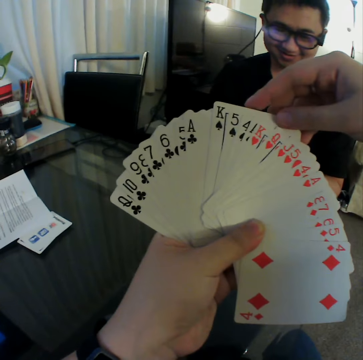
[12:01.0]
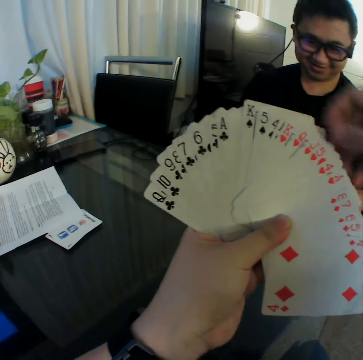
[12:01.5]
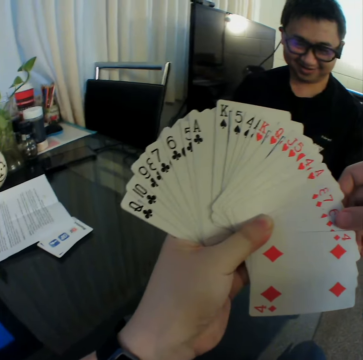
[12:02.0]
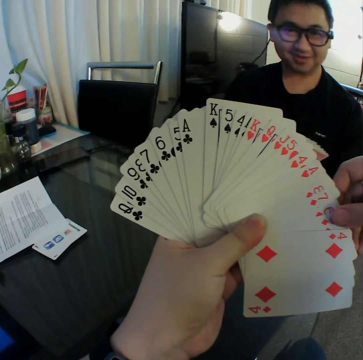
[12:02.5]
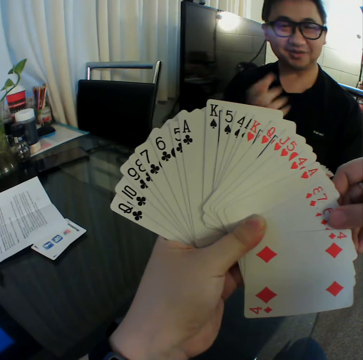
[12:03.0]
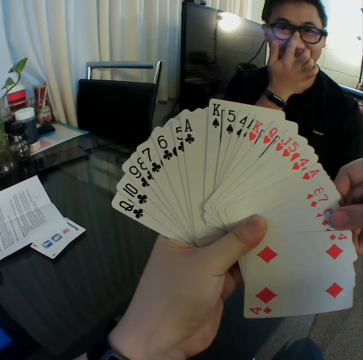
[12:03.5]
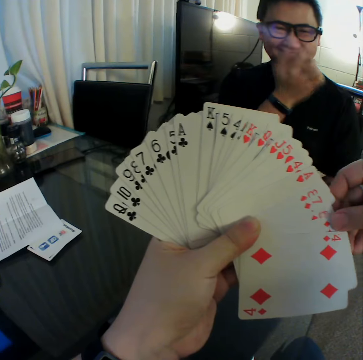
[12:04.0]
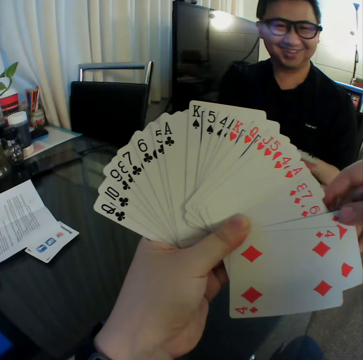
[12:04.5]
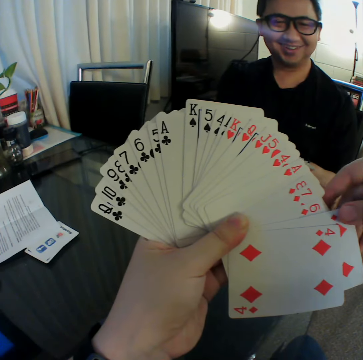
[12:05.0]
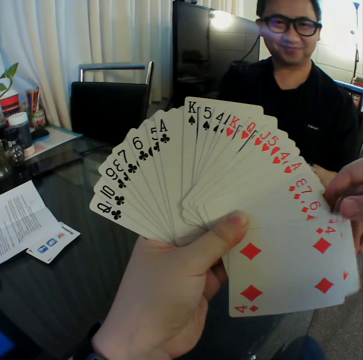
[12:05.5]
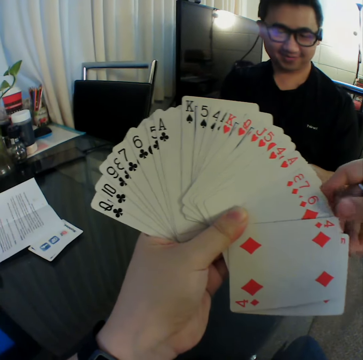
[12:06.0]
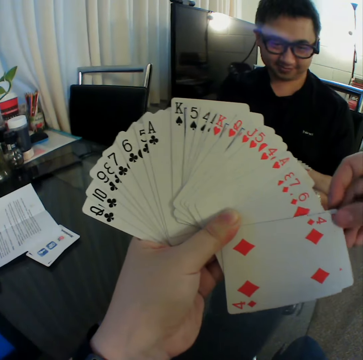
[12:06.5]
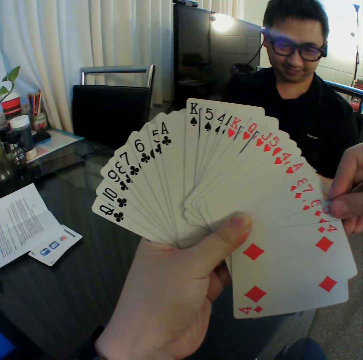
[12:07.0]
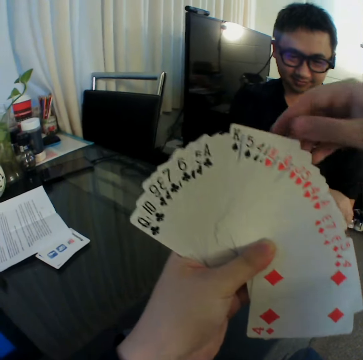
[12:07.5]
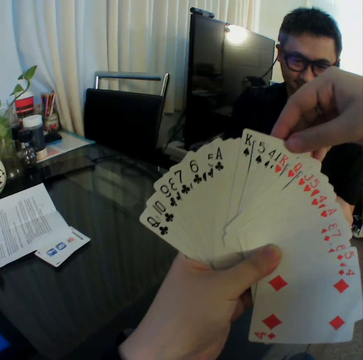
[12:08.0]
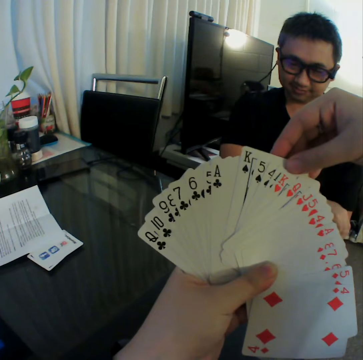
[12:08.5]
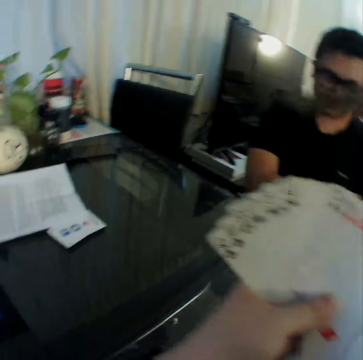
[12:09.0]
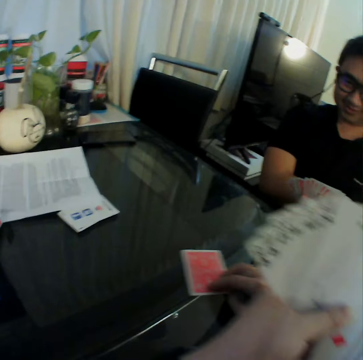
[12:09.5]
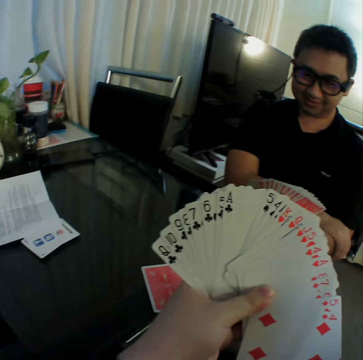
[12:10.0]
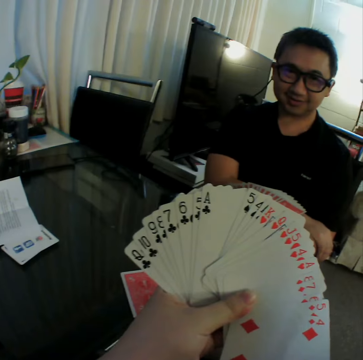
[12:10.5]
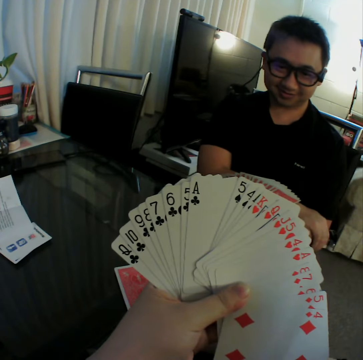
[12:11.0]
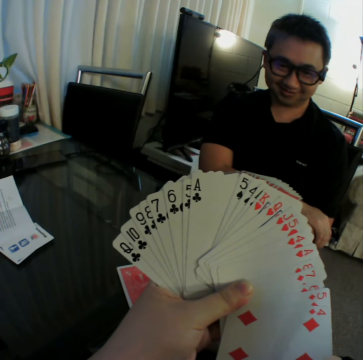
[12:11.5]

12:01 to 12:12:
The camera wearer moves the right hand, holds the playing cards and looks at the playing cards. He converses with a man. He pulls a playing card. He pushes back the playing card. He converses with the man. He moves the playing card. He looks at the playing cards. He moves the right hand, holds the playing cards and looks at the playing cards. He pulls a playing card. He drops the card on the table with his right hand. He looks at the playing cards.

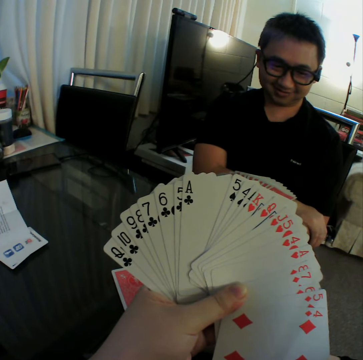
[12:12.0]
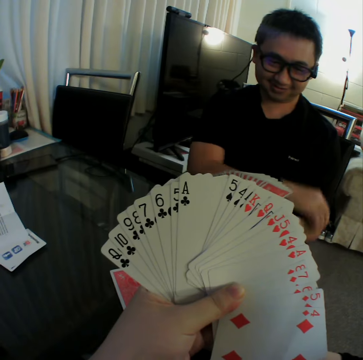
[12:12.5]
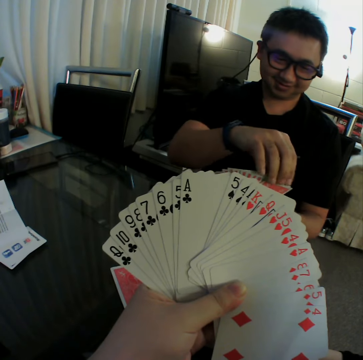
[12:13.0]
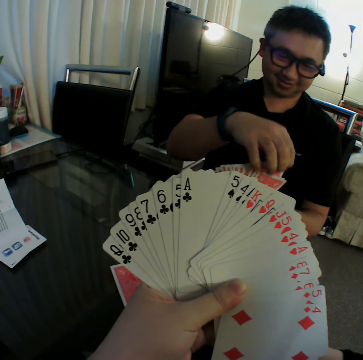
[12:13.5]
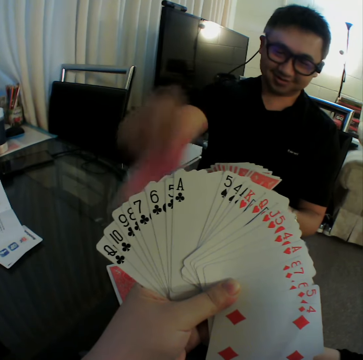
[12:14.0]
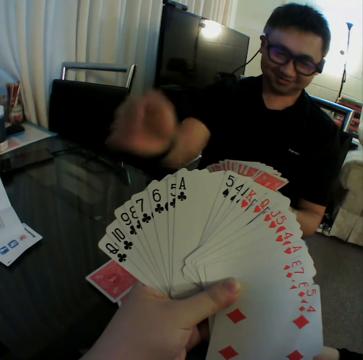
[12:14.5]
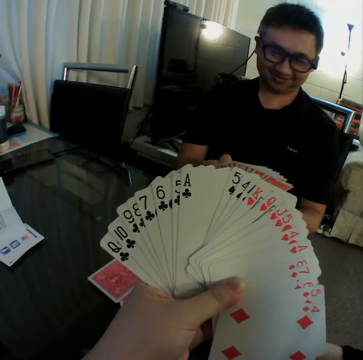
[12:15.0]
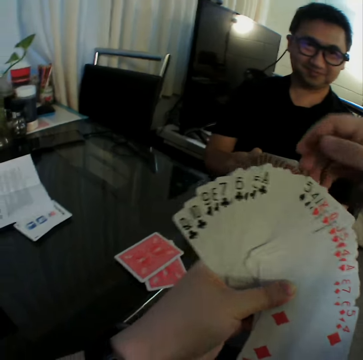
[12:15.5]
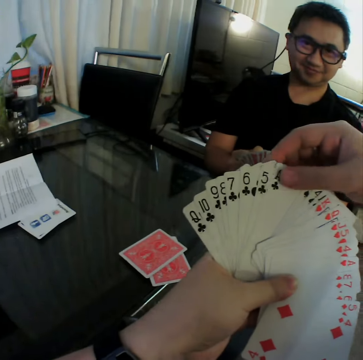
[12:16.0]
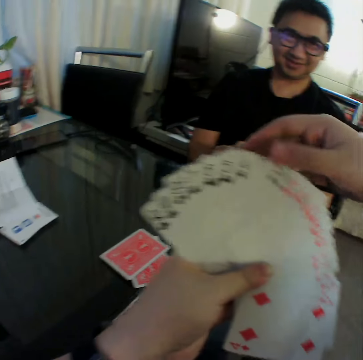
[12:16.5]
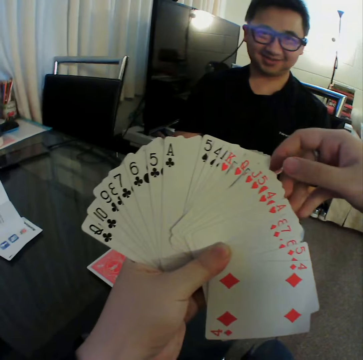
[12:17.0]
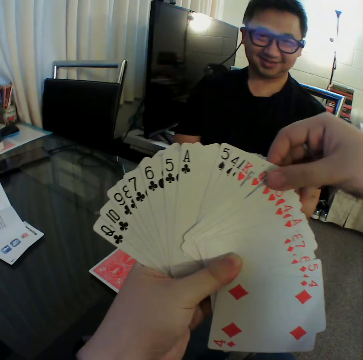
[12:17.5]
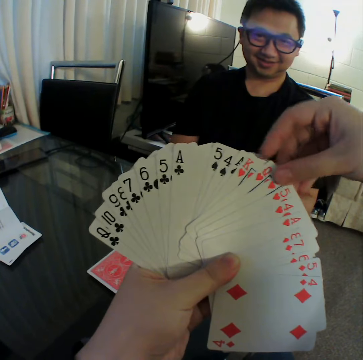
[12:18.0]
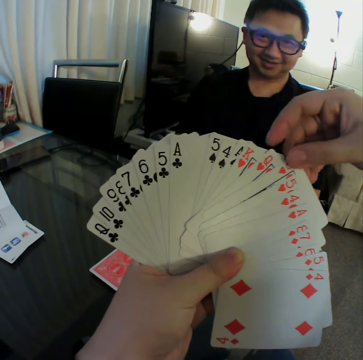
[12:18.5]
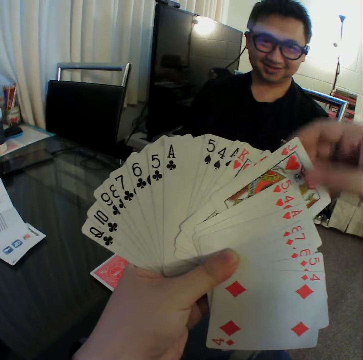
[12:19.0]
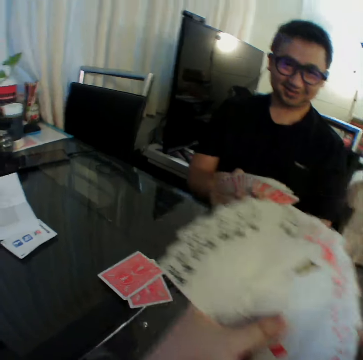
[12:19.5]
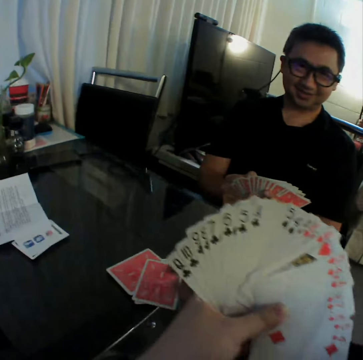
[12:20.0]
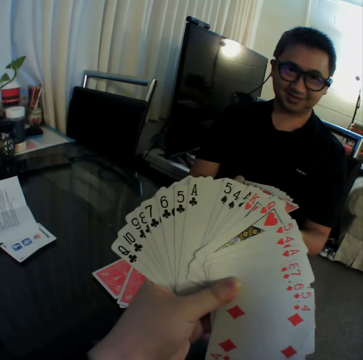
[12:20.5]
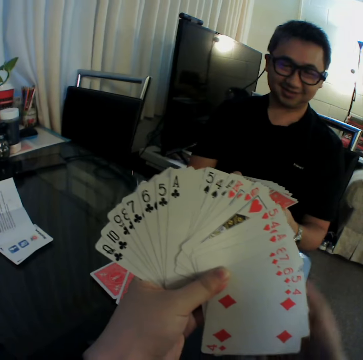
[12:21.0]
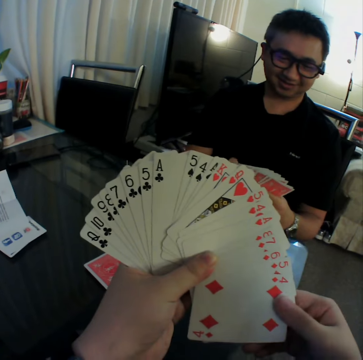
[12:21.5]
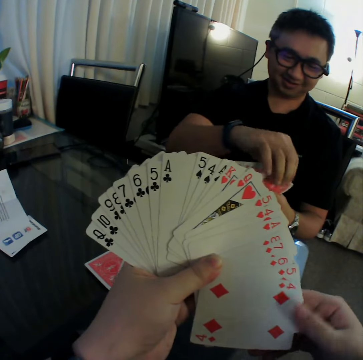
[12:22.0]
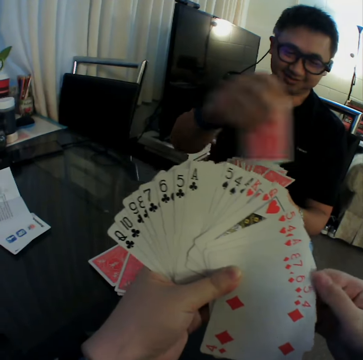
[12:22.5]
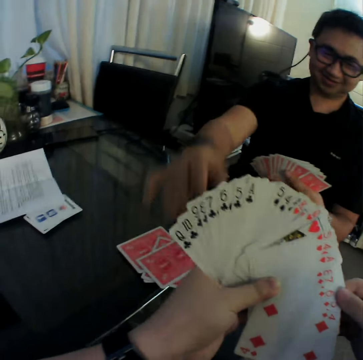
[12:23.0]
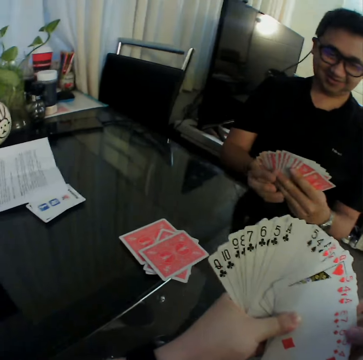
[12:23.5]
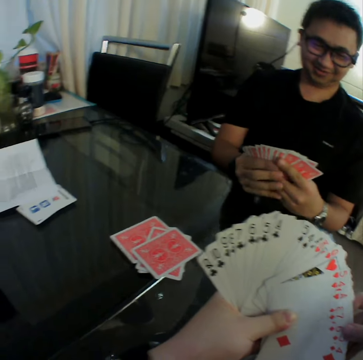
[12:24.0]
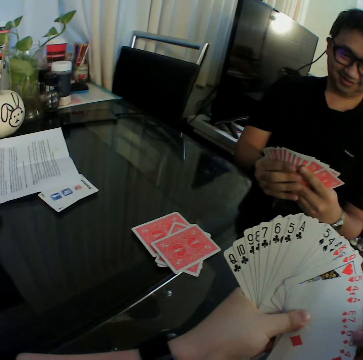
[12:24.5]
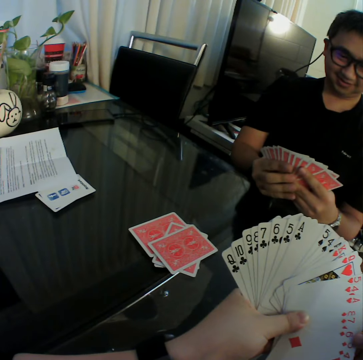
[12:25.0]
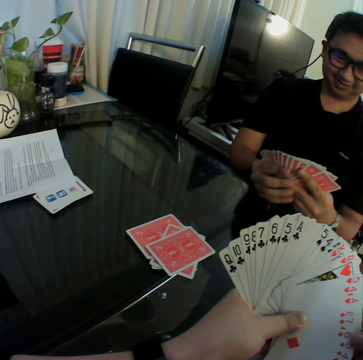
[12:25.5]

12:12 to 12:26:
The camera wearer converses with a man. The man drops a card on the table with his right hand. The camera wearer lifts the right hand. He touches the cards in his left hand with his right hand. He holds the playing cards, moves the right hand, and holds the playing cards. He pulls a playing card. He drops the card on the table with his right hand. He converses with the man. He holds the cards with both hands. He touches the cards in his left hand with his right hand. He looks at the playing cards. The man drops a card on the table with his right hand. The camera wearer moves the right hand. He converses with the man. The man spreads out the cards in both hands.

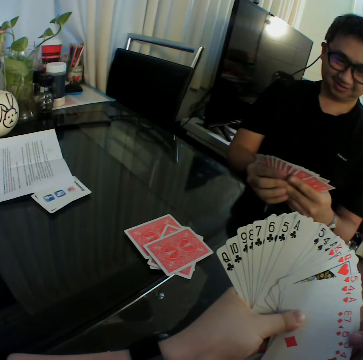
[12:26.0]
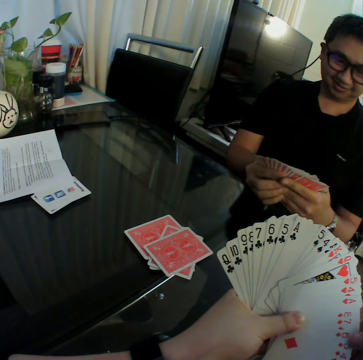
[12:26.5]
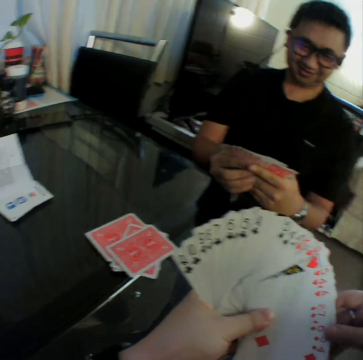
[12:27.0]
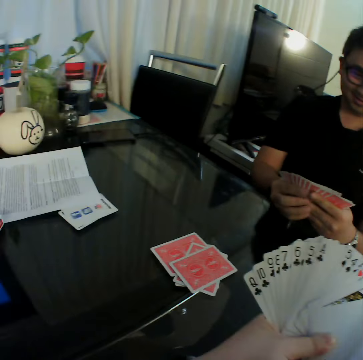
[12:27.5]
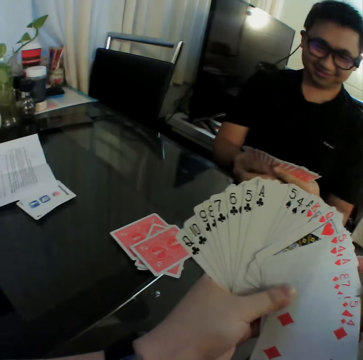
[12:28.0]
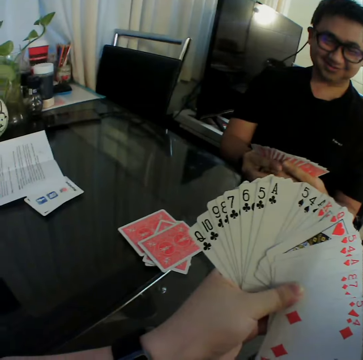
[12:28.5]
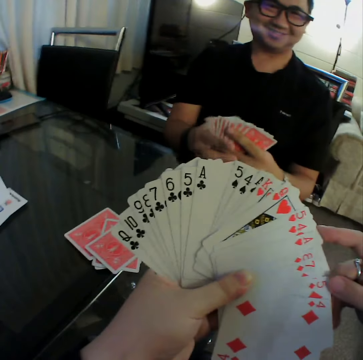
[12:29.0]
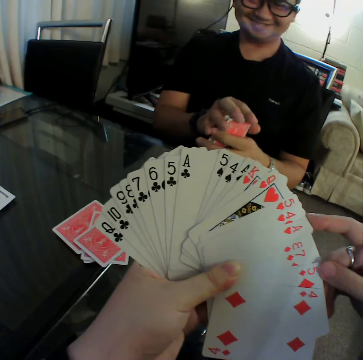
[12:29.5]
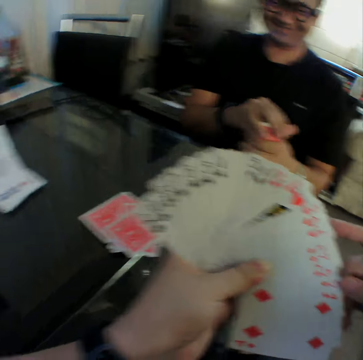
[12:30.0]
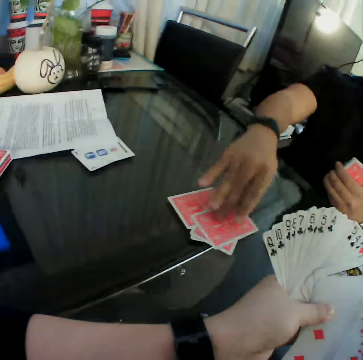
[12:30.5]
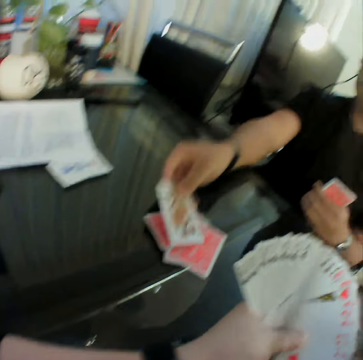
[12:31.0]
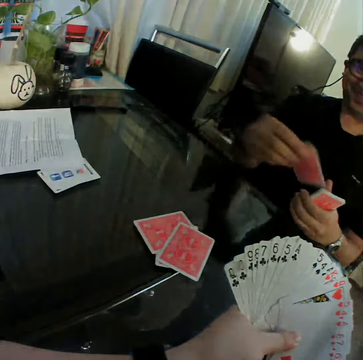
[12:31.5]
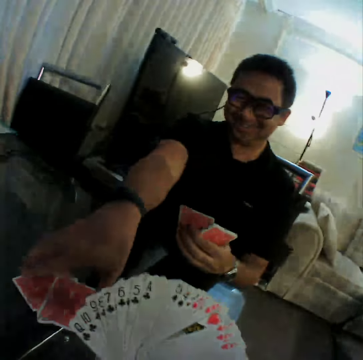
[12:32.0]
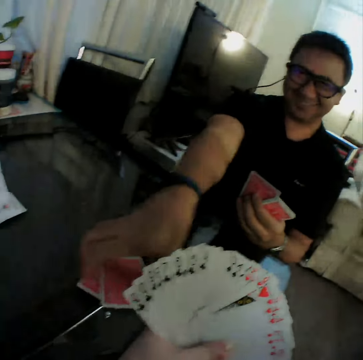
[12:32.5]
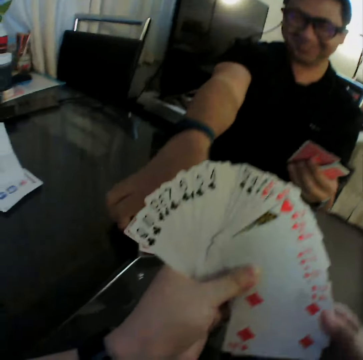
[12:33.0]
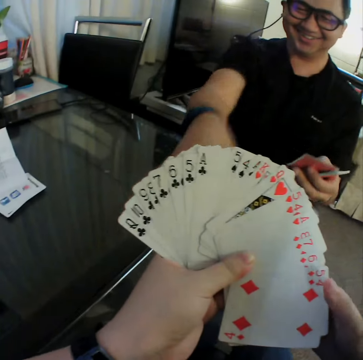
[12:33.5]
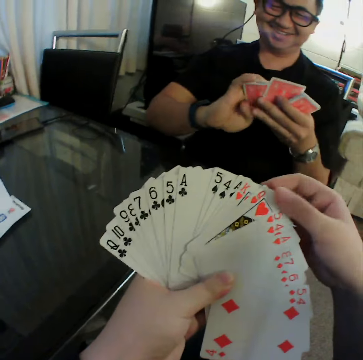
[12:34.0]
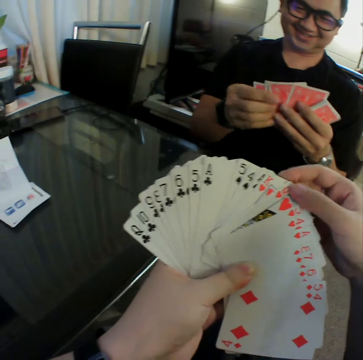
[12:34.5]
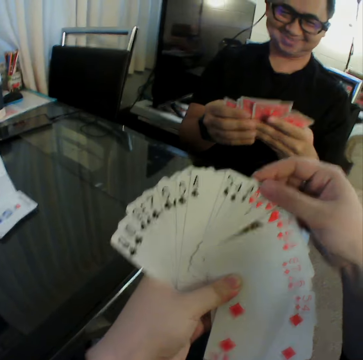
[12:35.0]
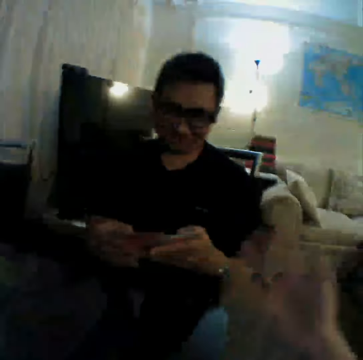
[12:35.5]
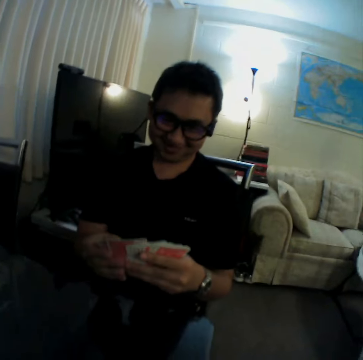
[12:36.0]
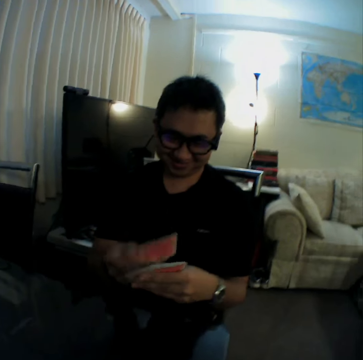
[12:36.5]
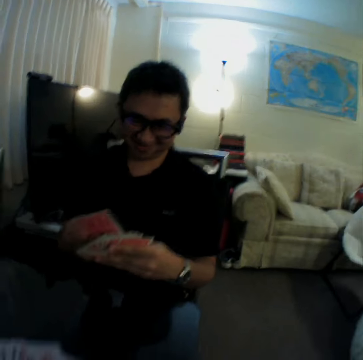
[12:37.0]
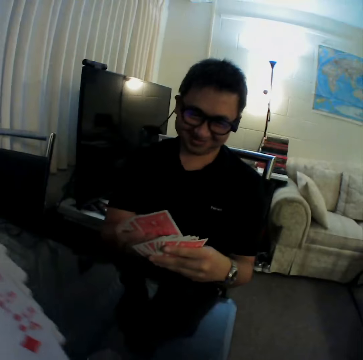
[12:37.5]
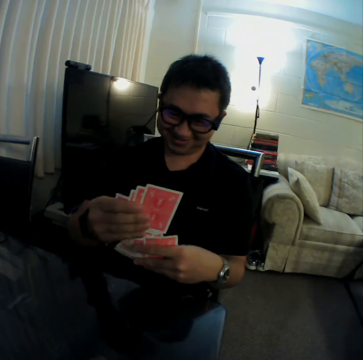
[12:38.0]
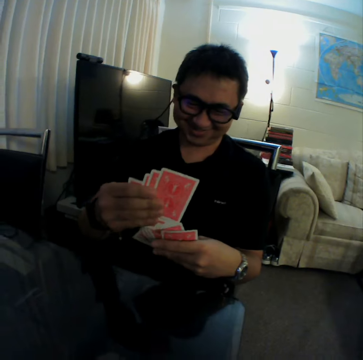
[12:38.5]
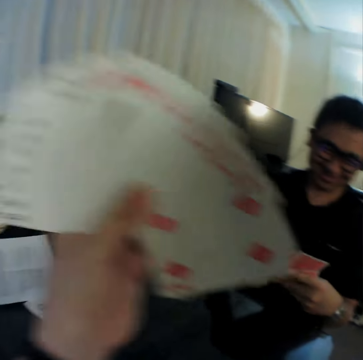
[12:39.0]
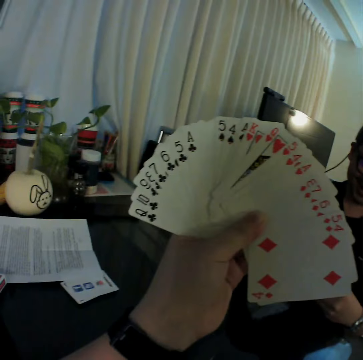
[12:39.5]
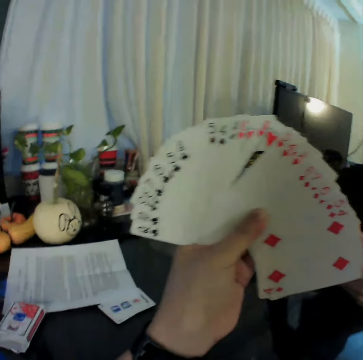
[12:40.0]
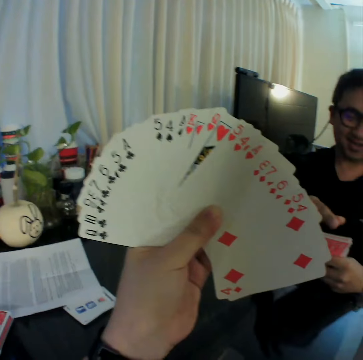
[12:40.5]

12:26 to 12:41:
The camera wearer looks at the playing cards. He converses with a man. The man gathers the cards in both hands. The man flips a card on the table with his right hand. The camera wearer looks at the playing cards. The man picks up the card on the table with his right hand. The man picks up two cards on the table with his right hand. The camera wearer converses with the man. He holds the cards with both hands. He looks at the playing cards. The man transfers the card from his right hand to his left hand. The camera wearer touches the cards in his left hand with his right hand. The man shuffles the cards in both hands. The camera wearer looks at the playing cards. He touches the cards in his left hand with his right hand. He moves down the left hand, shakes the right hand, and converses with the man. He lifts the playing cards and converses with the man. He raises his left hand with the cards. He looks at the playing cards and converses with the man.
